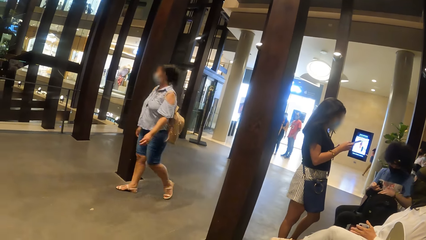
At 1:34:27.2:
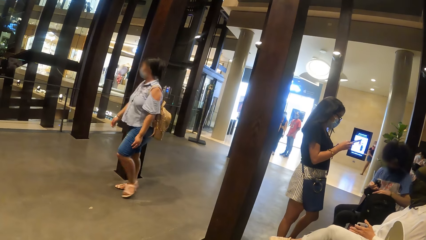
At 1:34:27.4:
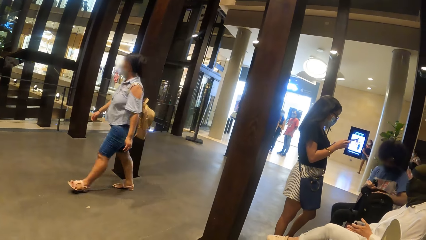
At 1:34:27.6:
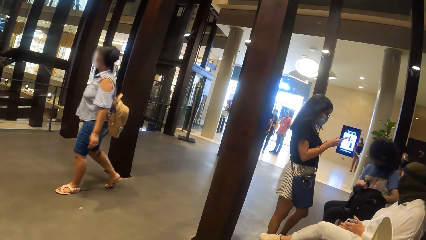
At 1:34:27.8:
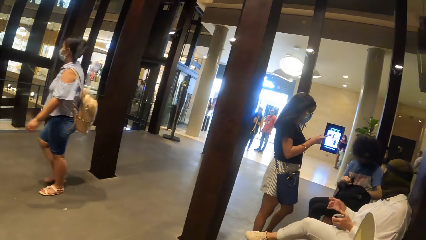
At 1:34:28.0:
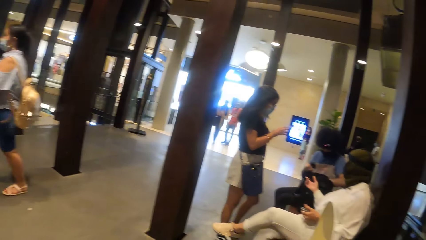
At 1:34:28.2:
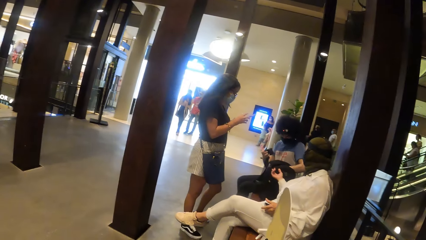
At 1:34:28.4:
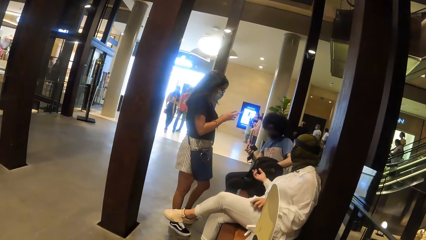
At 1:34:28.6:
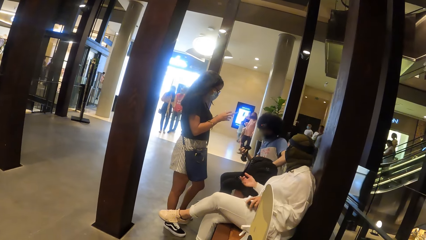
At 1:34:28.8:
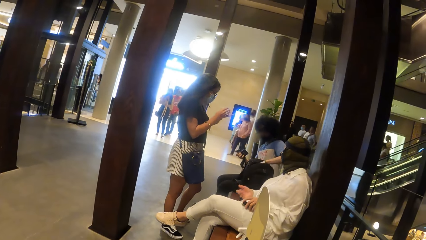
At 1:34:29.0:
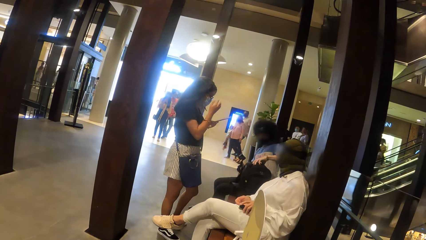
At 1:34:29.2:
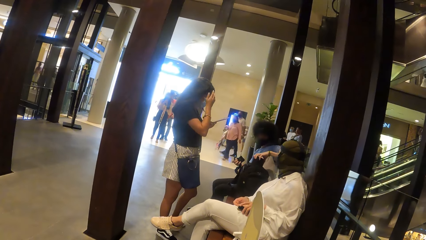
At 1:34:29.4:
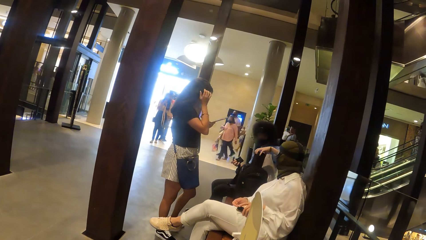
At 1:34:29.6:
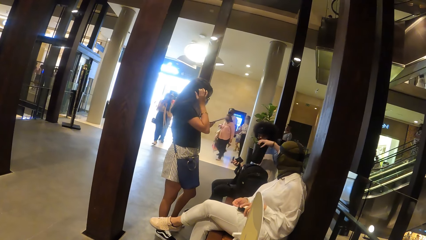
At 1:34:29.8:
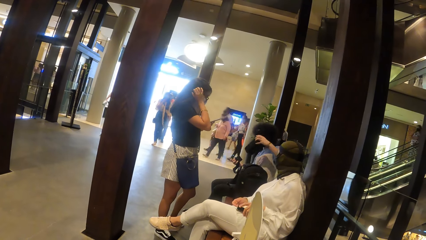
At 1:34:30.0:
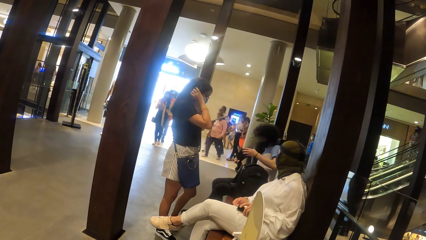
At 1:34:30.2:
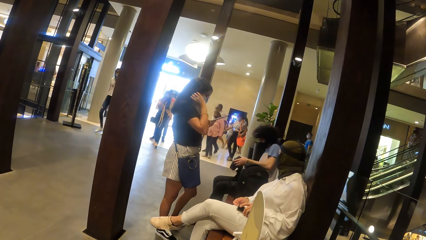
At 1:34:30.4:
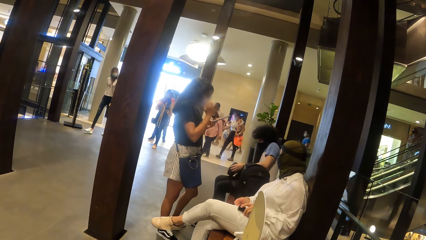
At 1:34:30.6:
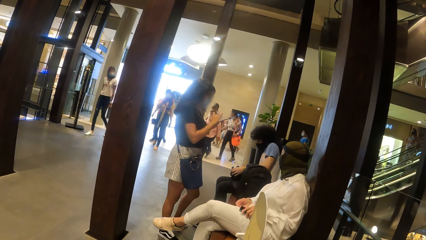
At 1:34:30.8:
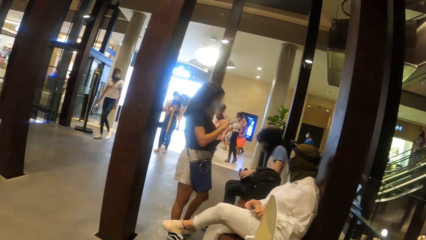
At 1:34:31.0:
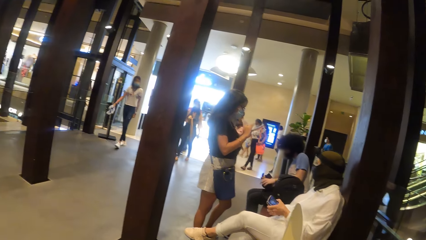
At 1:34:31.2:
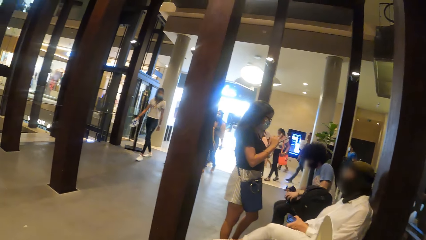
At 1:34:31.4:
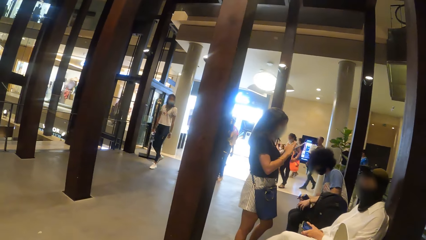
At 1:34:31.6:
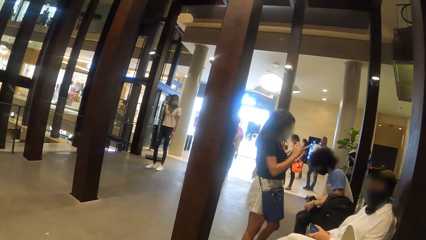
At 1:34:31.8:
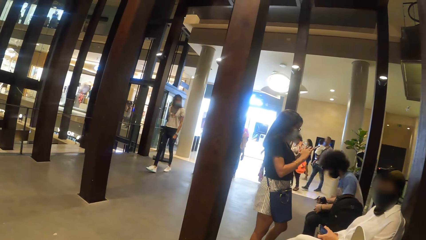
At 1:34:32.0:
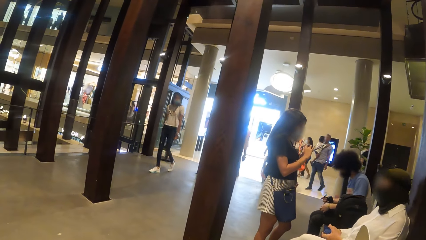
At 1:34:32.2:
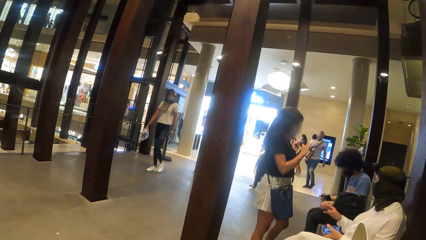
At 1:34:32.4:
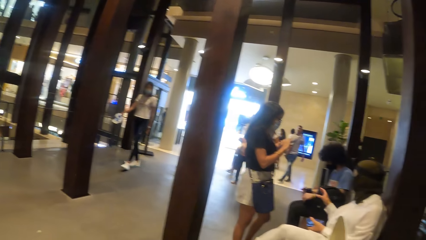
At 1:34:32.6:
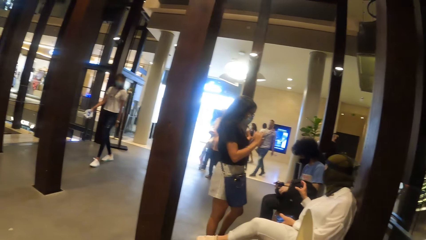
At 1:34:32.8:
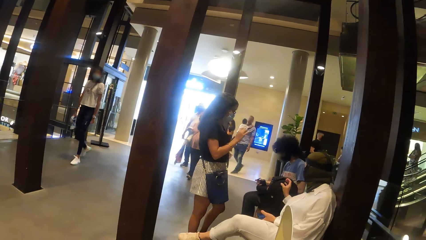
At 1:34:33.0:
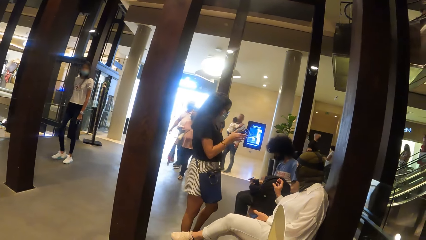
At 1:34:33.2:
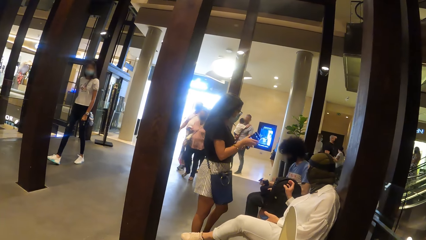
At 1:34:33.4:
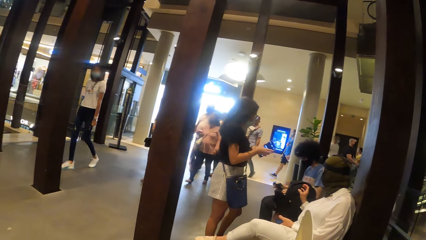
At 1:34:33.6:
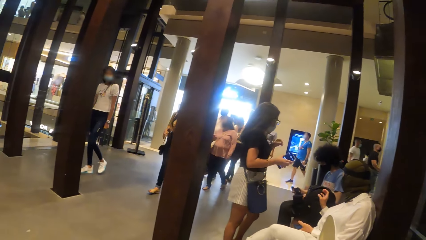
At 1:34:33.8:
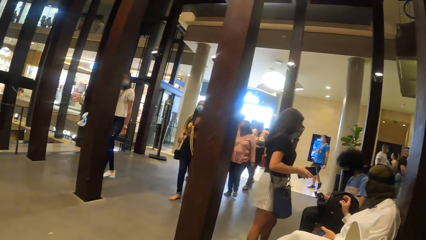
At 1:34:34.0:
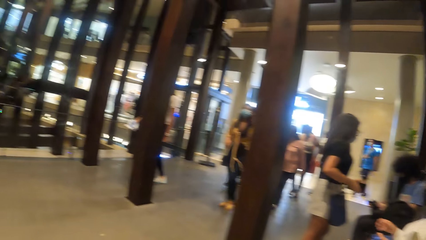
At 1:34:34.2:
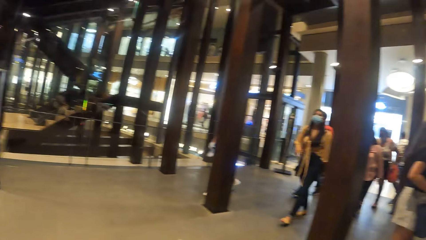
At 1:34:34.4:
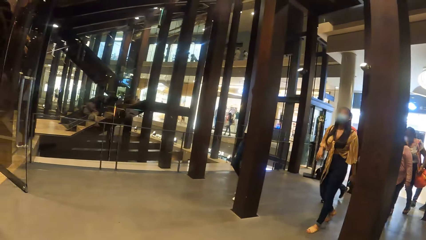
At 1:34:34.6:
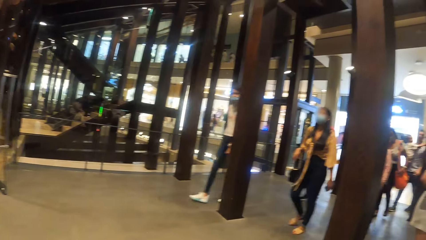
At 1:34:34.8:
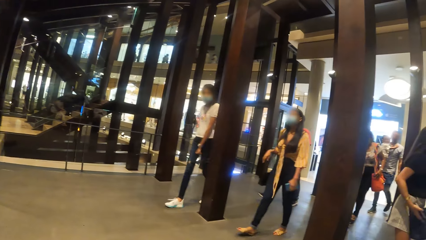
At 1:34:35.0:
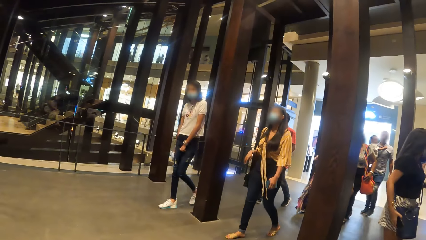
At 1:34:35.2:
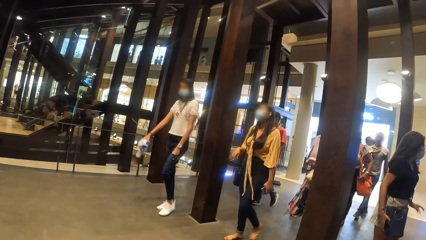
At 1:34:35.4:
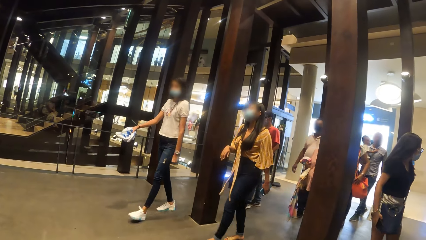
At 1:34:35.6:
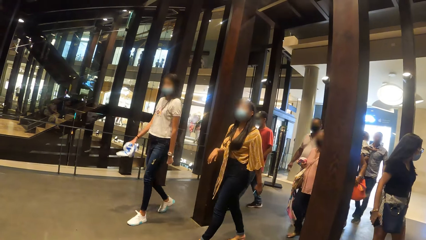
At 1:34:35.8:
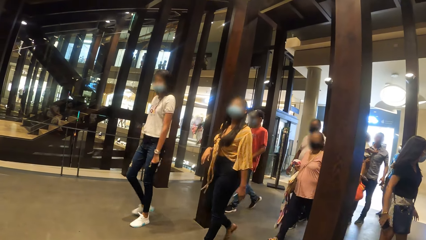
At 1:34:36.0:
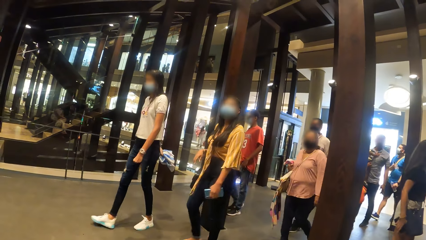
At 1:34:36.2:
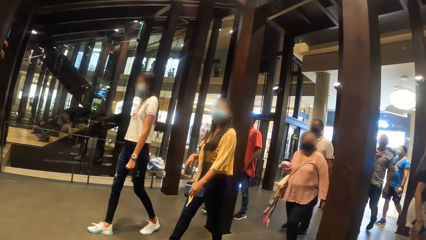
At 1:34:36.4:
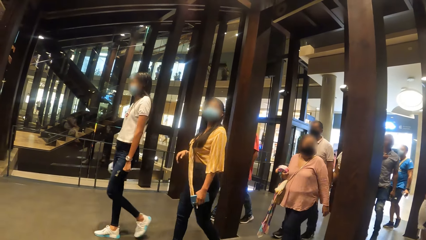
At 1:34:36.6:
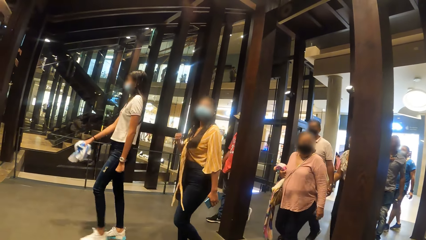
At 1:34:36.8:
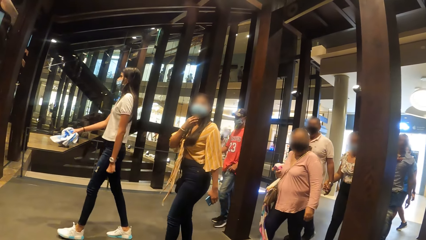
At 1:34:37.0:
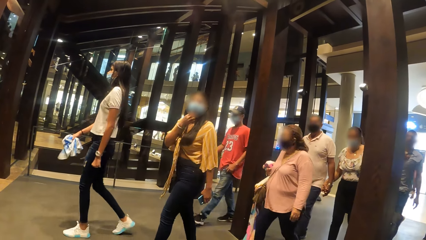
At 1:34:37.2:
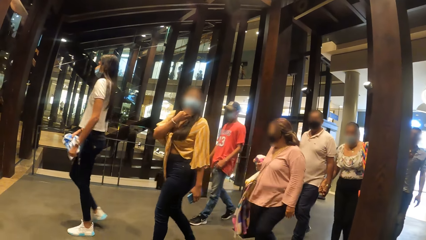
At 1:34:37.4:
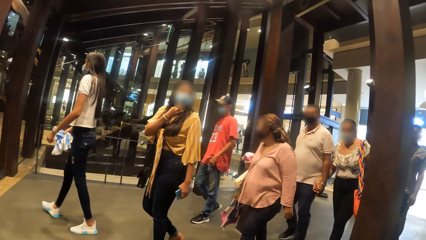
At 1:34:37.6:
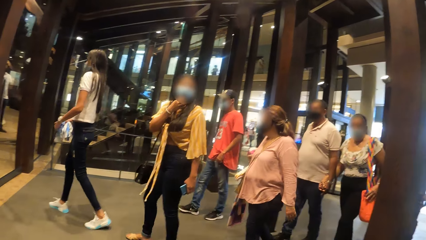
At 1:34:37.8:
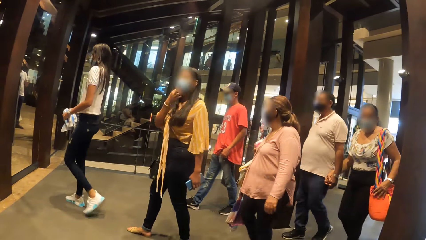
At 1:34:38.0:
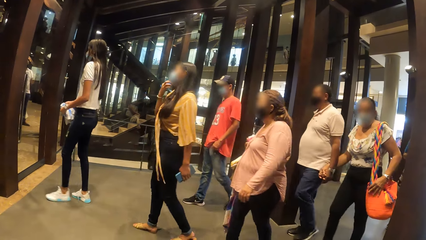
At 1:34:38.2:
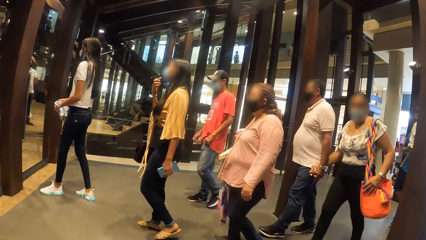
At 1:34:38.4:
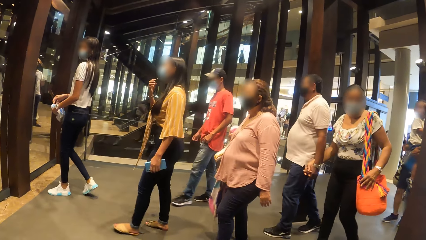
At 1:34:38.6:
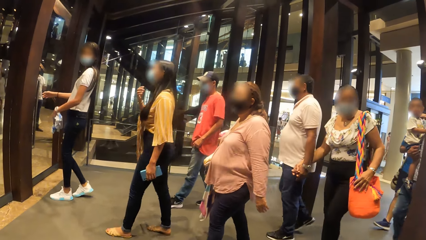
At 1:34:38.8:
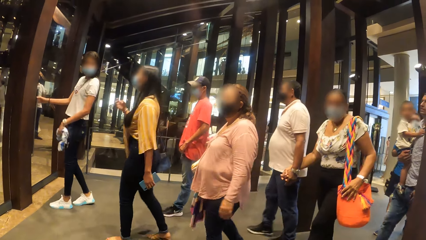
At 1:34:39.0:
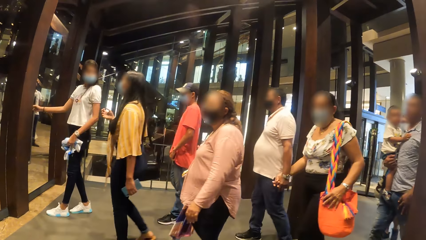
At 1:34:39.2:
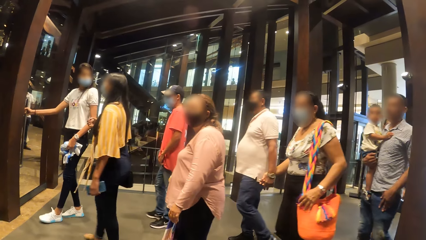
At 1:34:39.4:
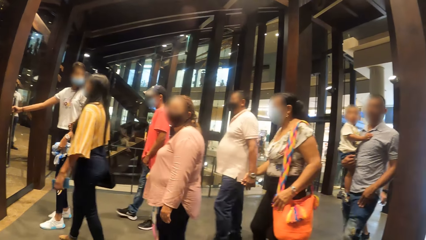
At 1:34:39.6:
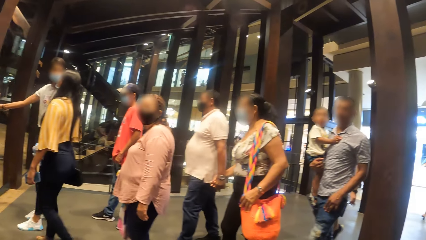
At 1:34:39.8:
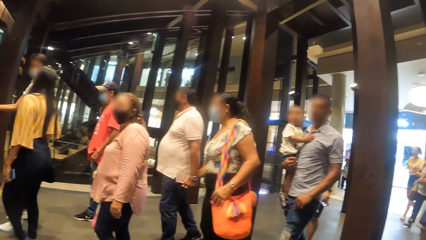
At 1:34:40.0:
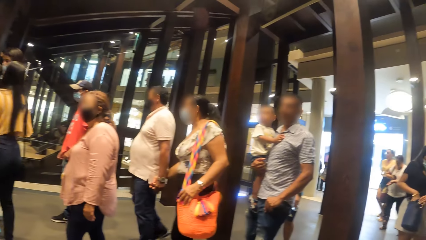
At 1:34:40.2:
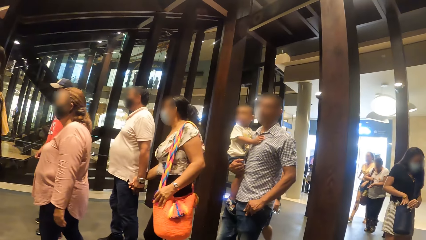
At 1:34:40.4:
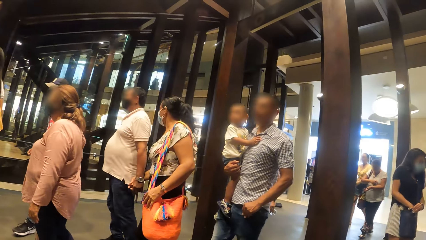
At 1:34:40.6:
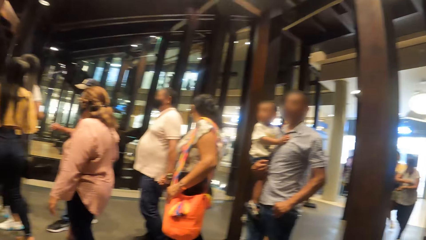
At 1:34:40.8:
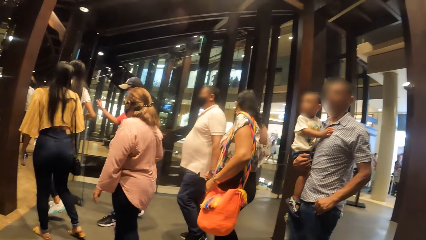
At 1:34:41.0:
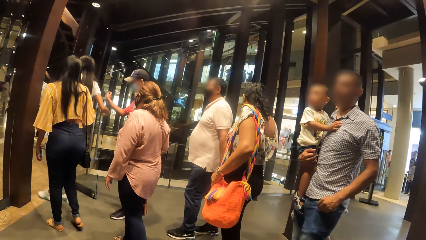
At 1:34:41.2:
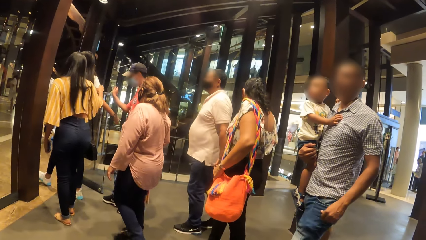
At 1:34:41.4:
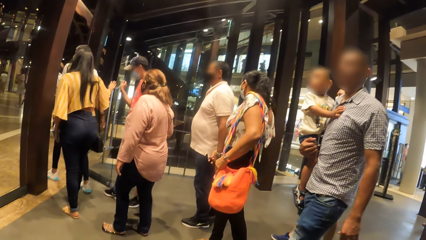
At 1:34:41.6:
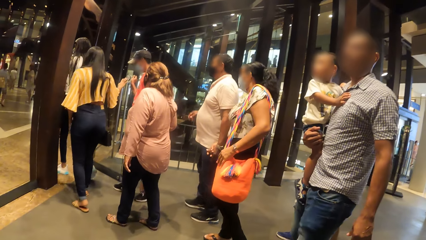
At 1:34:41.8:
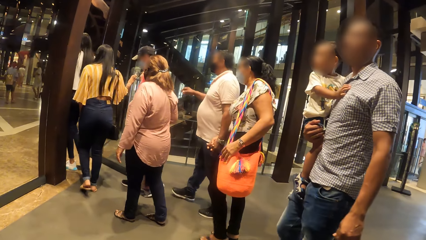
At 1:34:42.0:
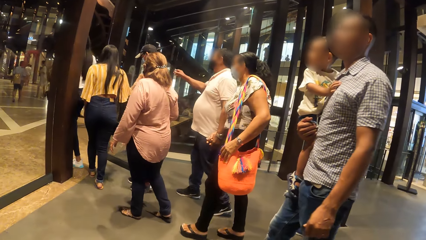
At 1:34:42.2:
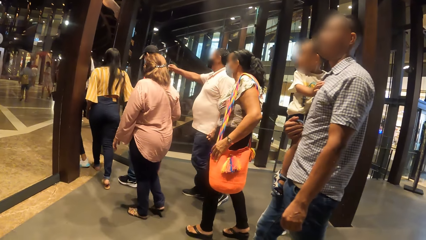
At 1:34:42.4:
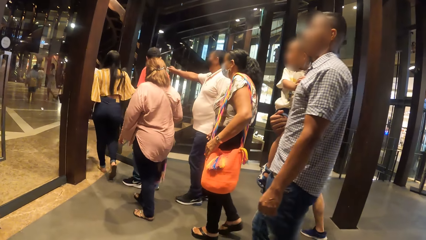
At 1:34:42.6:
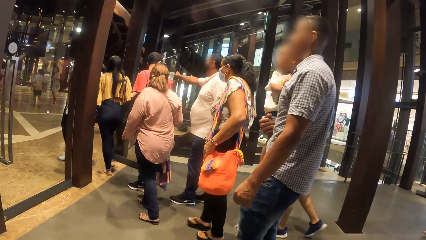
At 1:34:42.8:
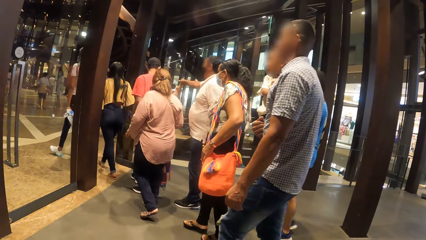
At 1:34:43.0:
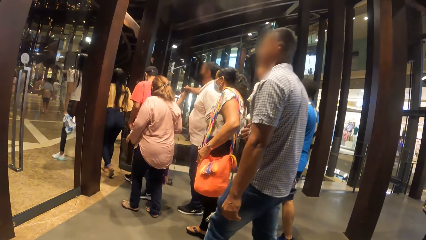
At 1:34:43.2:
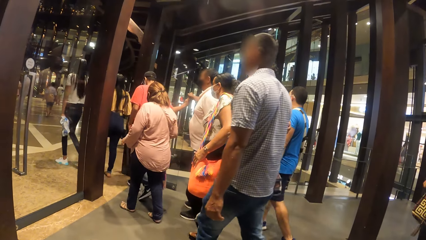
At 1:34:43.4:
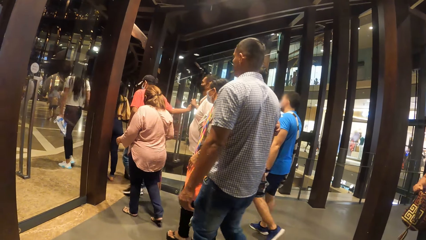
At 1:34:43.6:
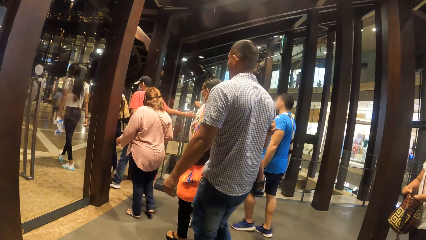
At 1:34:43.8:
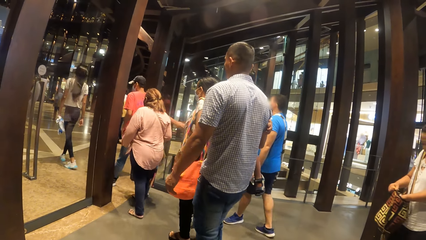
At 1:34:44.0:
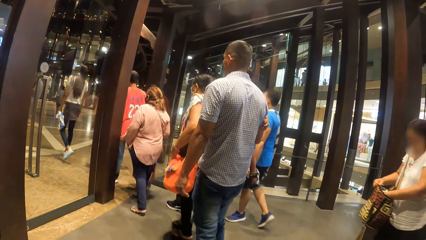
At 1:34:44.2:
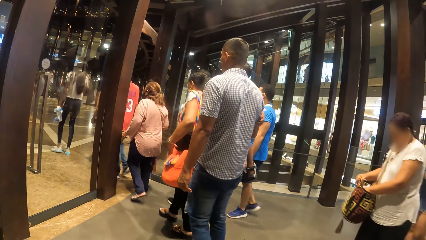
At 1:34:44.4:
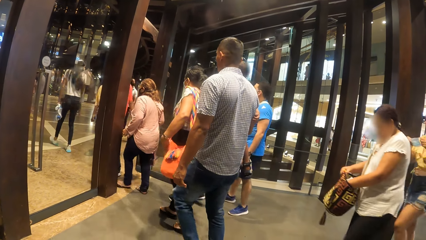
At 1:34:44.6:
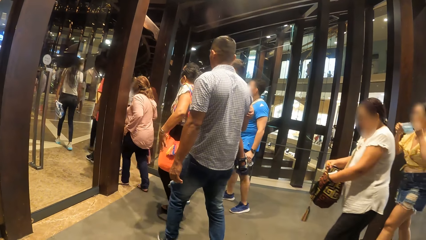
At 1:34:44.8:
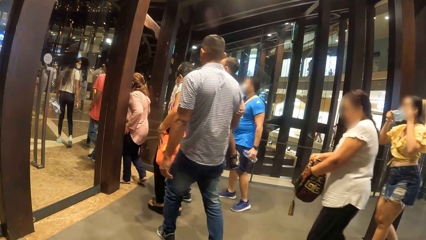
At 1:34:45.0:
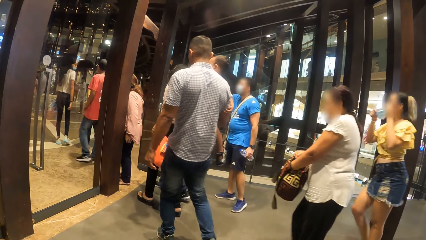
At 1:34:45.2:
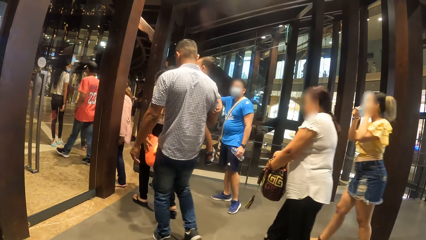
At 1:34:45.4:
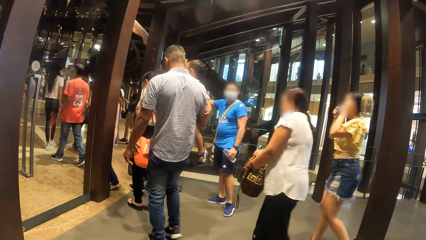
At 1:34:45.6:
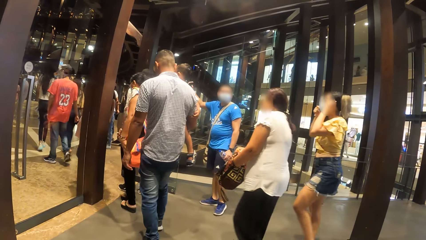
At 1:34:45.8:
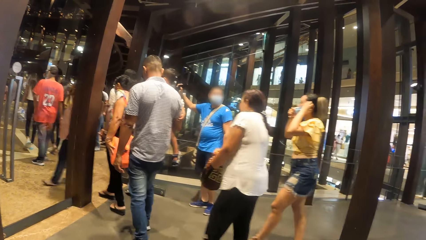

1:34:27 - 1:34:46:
A person picks something from a bag. The camera wearer looks around.
